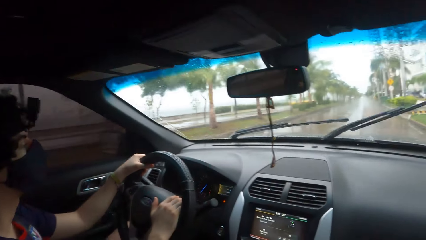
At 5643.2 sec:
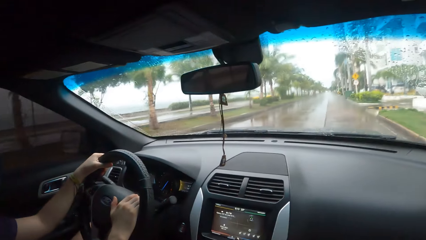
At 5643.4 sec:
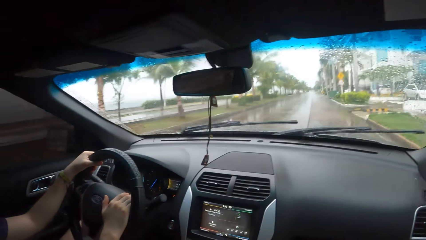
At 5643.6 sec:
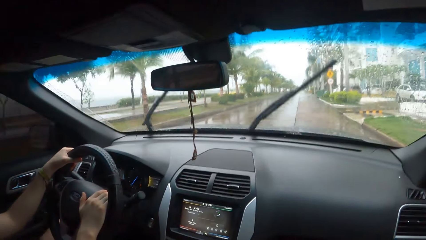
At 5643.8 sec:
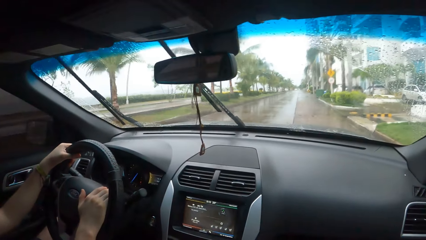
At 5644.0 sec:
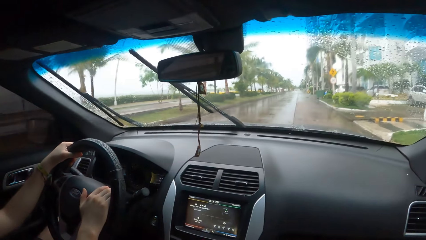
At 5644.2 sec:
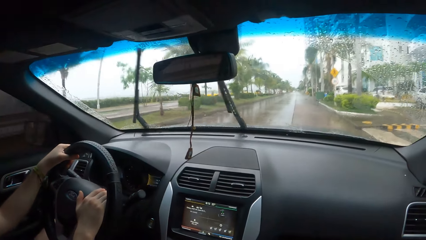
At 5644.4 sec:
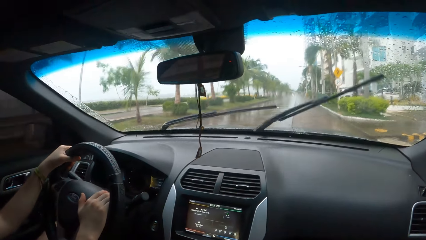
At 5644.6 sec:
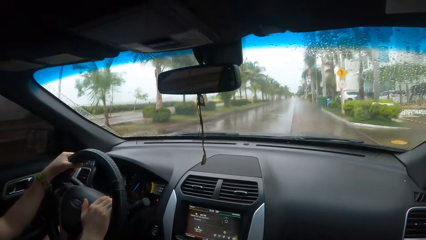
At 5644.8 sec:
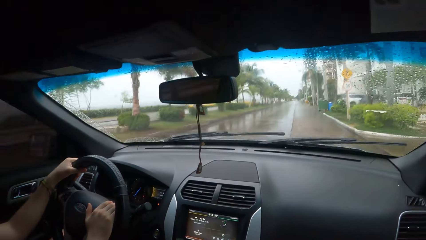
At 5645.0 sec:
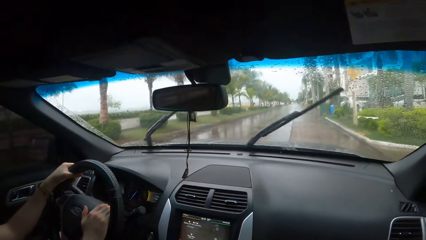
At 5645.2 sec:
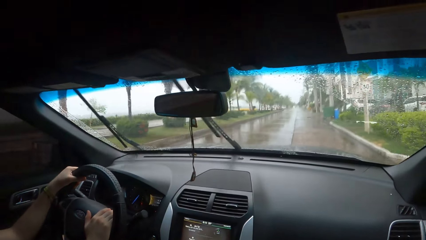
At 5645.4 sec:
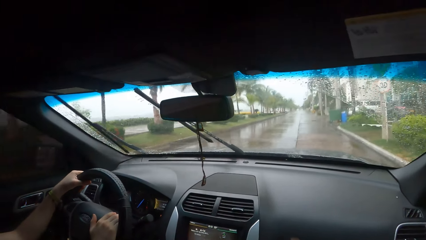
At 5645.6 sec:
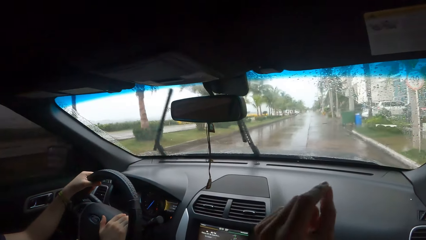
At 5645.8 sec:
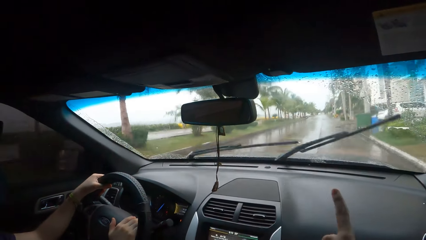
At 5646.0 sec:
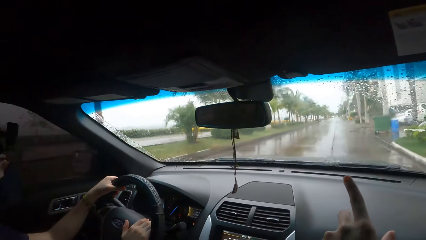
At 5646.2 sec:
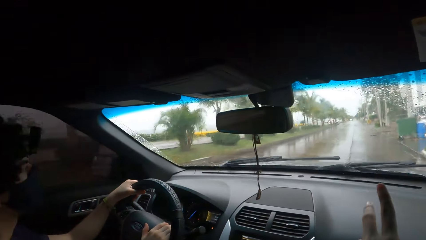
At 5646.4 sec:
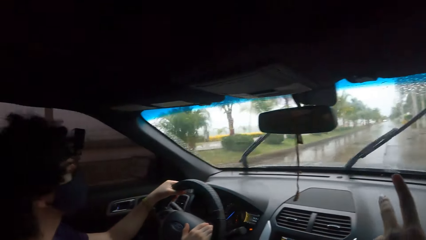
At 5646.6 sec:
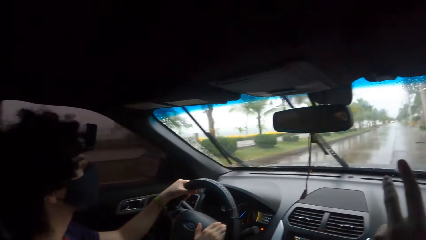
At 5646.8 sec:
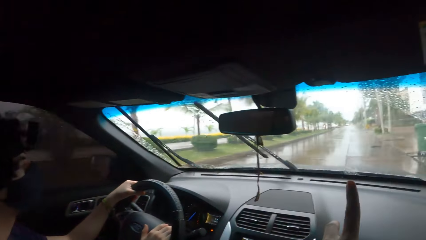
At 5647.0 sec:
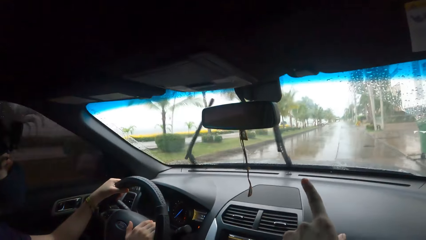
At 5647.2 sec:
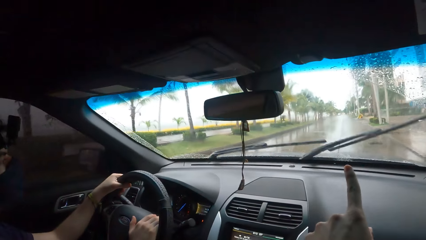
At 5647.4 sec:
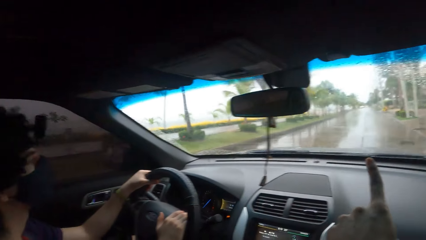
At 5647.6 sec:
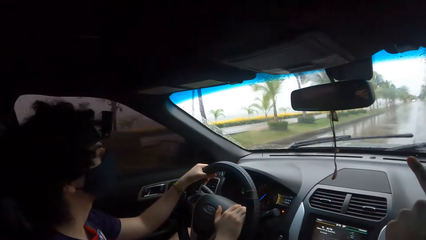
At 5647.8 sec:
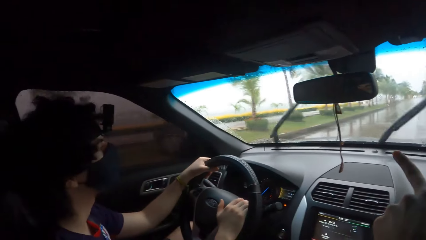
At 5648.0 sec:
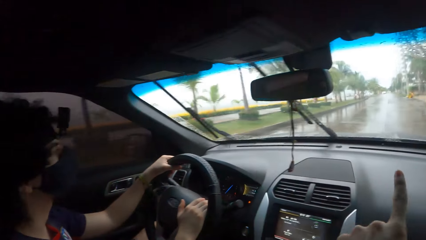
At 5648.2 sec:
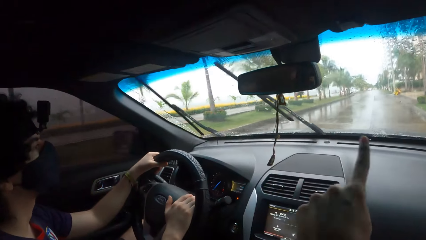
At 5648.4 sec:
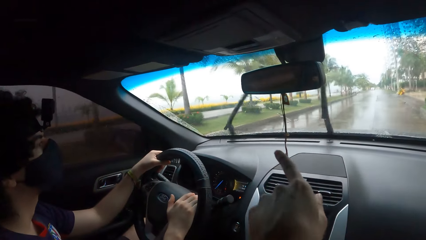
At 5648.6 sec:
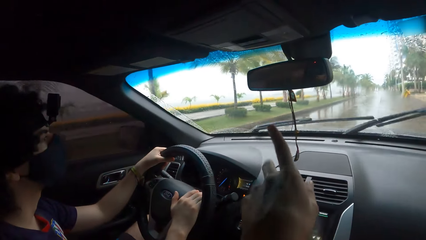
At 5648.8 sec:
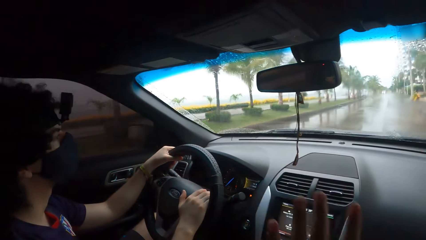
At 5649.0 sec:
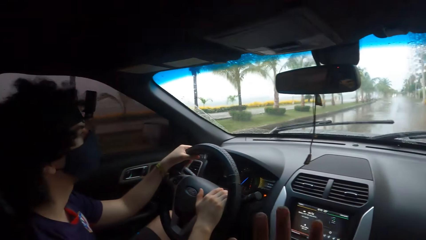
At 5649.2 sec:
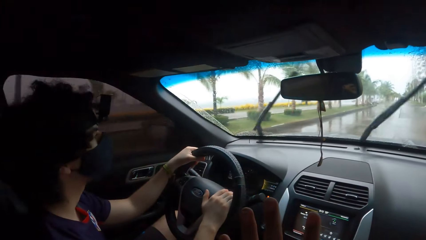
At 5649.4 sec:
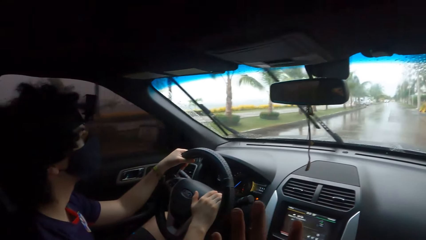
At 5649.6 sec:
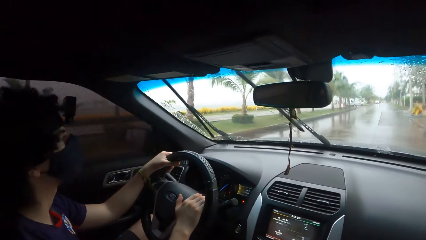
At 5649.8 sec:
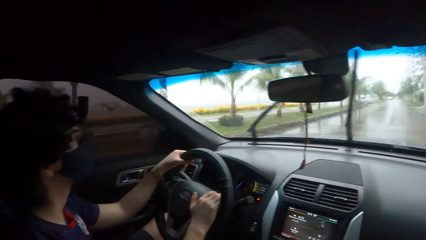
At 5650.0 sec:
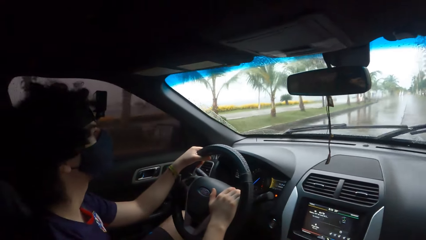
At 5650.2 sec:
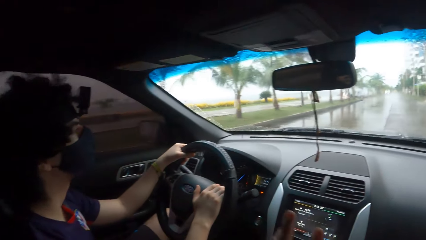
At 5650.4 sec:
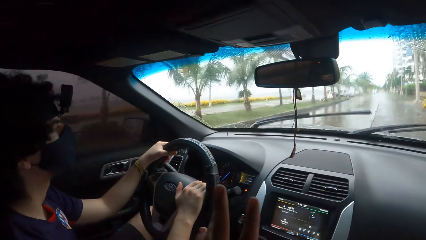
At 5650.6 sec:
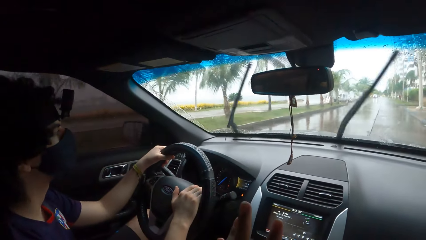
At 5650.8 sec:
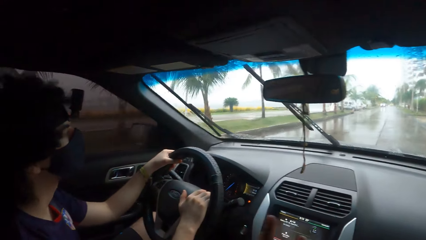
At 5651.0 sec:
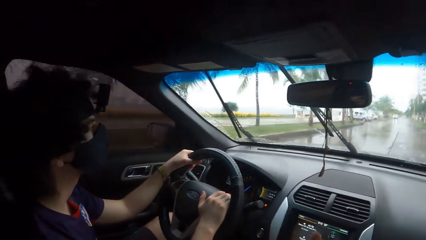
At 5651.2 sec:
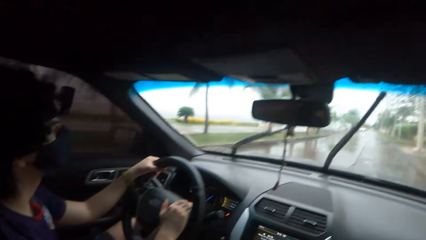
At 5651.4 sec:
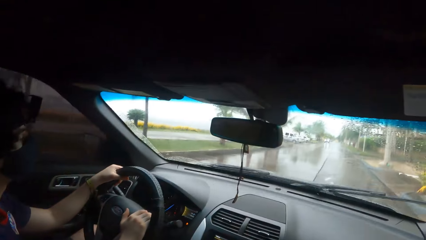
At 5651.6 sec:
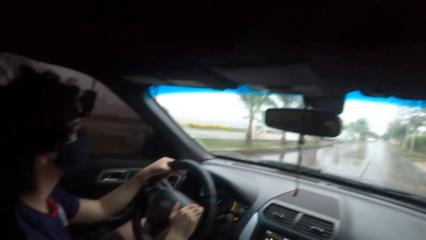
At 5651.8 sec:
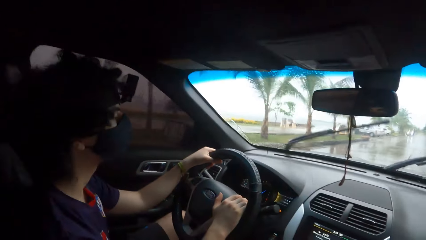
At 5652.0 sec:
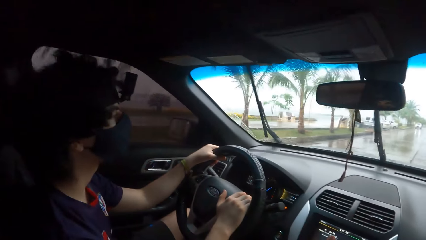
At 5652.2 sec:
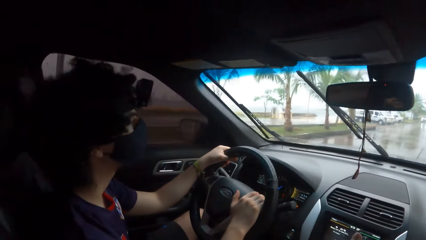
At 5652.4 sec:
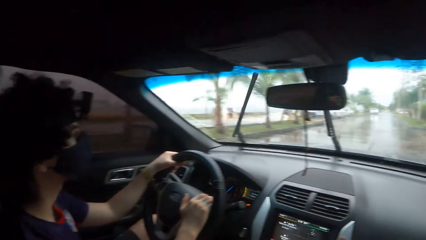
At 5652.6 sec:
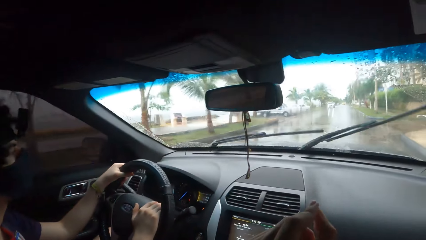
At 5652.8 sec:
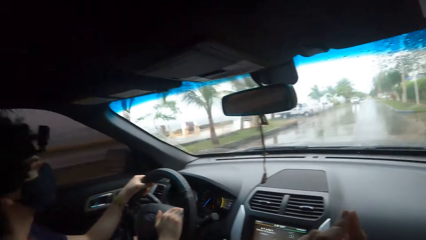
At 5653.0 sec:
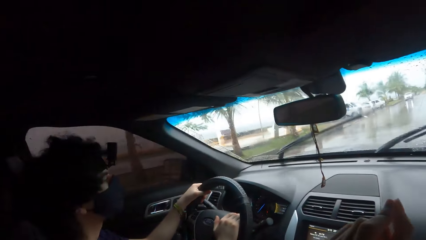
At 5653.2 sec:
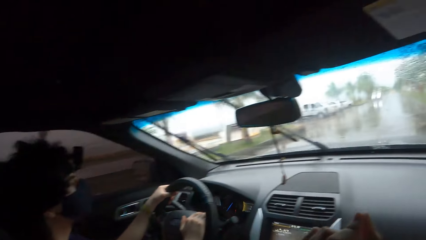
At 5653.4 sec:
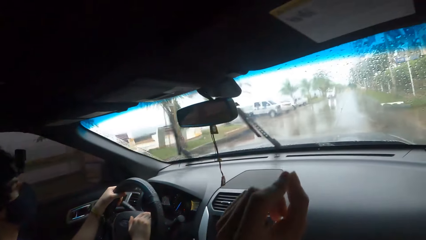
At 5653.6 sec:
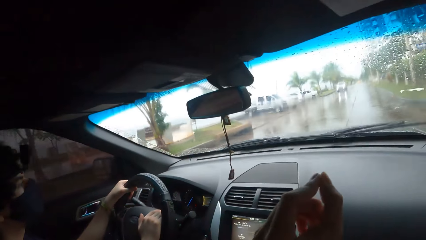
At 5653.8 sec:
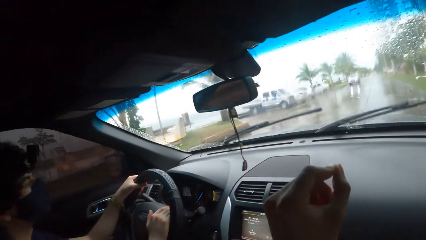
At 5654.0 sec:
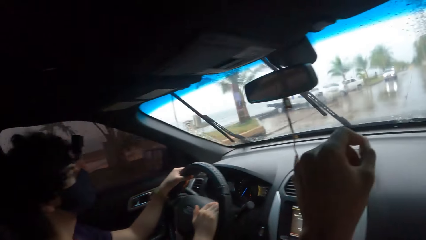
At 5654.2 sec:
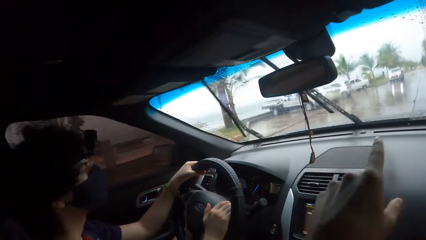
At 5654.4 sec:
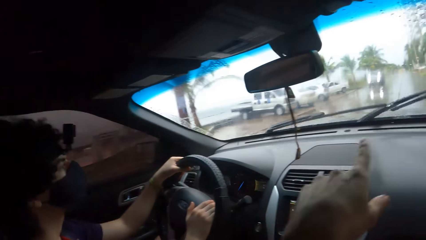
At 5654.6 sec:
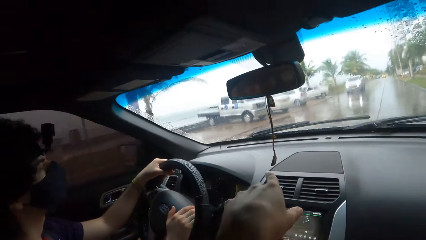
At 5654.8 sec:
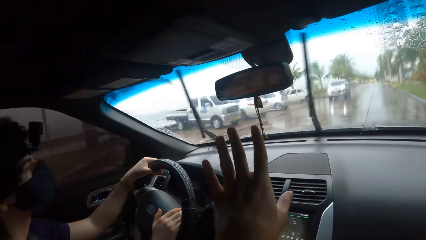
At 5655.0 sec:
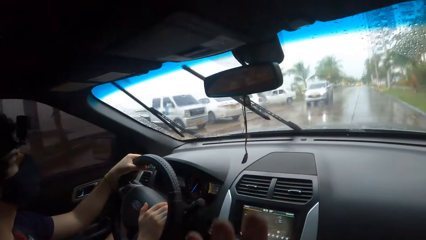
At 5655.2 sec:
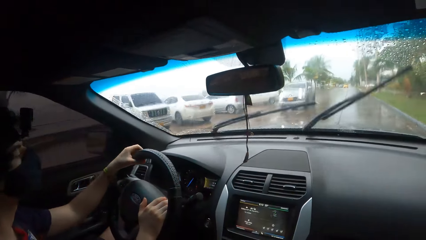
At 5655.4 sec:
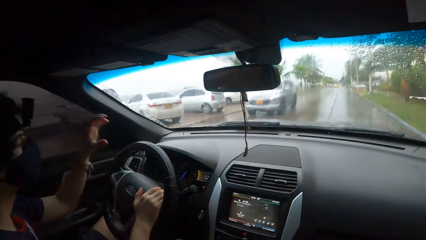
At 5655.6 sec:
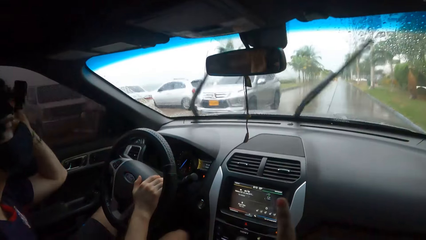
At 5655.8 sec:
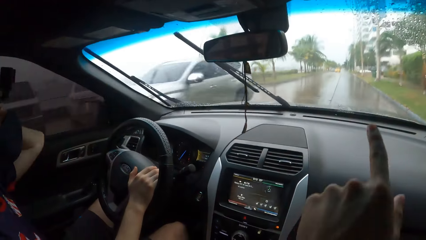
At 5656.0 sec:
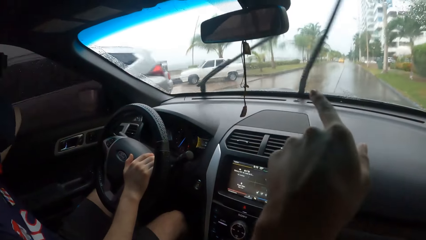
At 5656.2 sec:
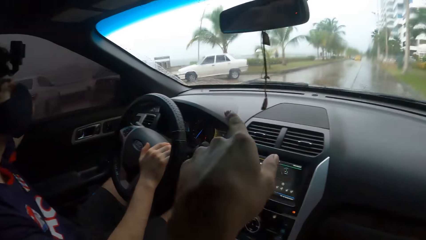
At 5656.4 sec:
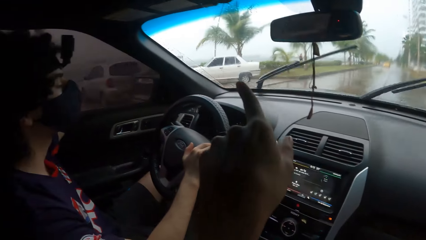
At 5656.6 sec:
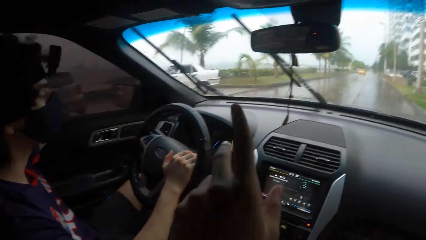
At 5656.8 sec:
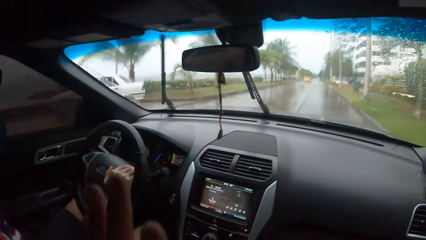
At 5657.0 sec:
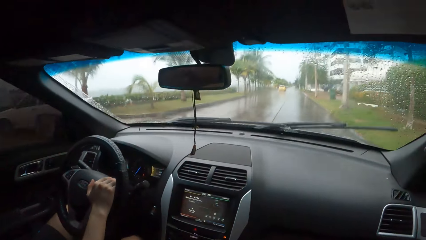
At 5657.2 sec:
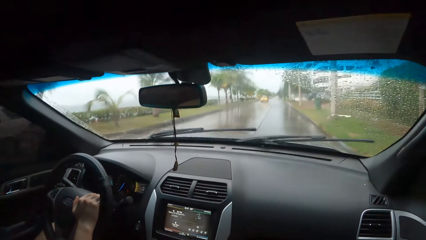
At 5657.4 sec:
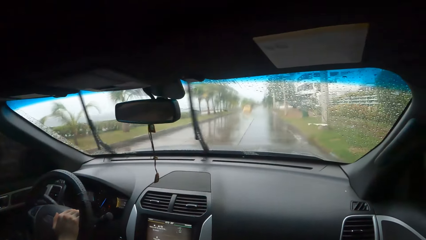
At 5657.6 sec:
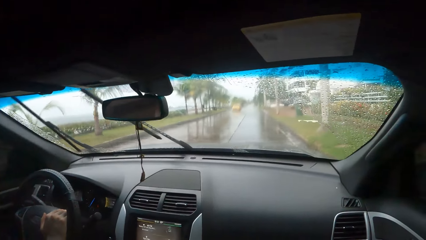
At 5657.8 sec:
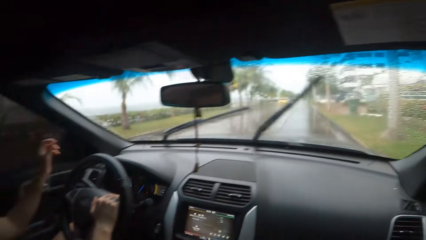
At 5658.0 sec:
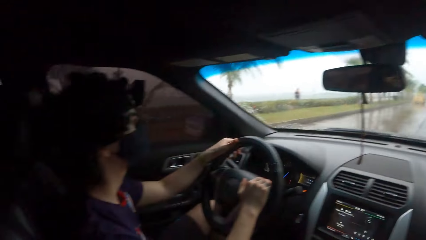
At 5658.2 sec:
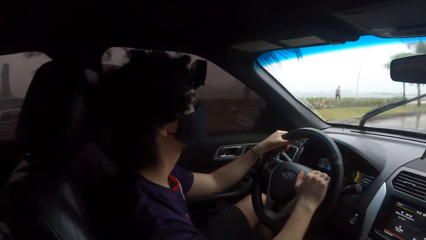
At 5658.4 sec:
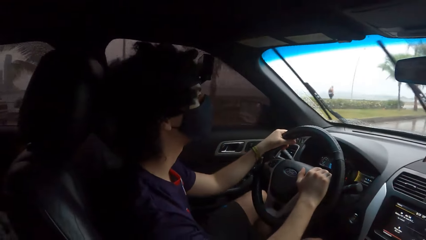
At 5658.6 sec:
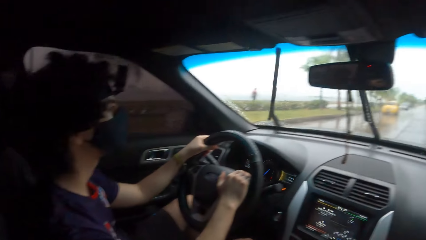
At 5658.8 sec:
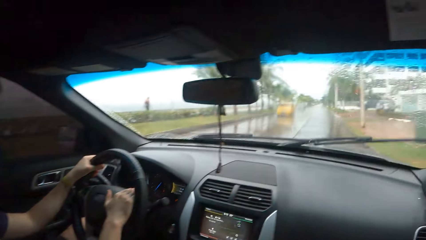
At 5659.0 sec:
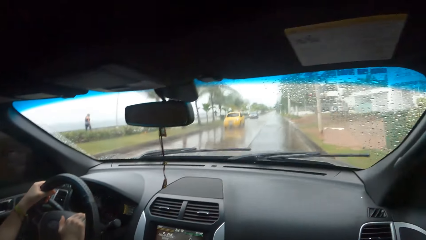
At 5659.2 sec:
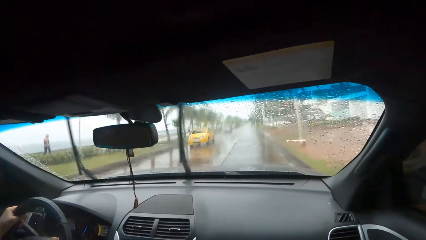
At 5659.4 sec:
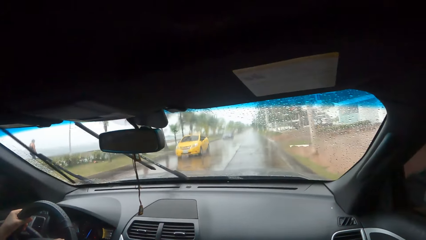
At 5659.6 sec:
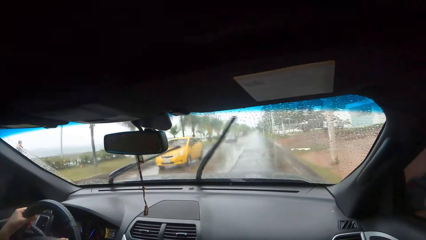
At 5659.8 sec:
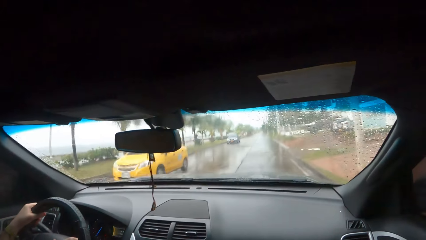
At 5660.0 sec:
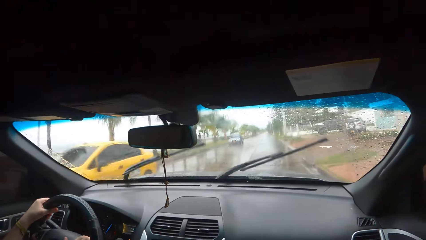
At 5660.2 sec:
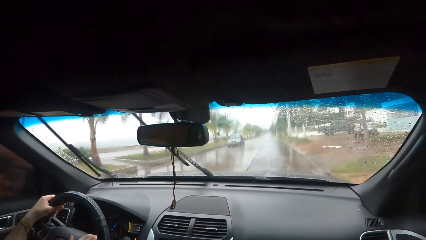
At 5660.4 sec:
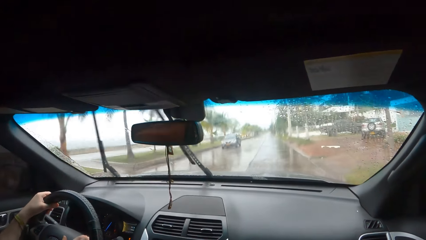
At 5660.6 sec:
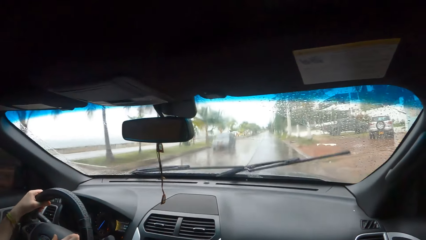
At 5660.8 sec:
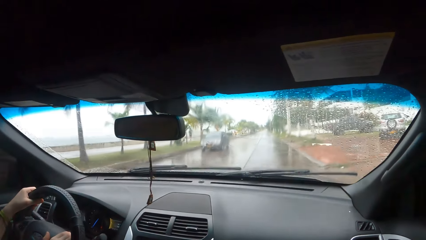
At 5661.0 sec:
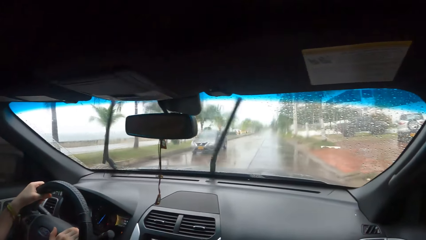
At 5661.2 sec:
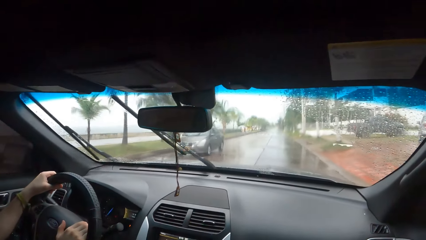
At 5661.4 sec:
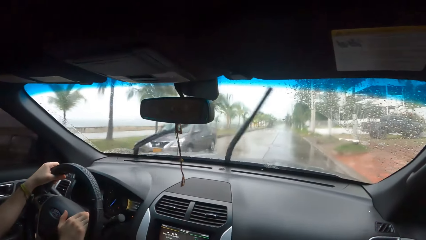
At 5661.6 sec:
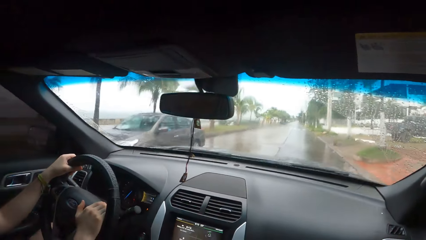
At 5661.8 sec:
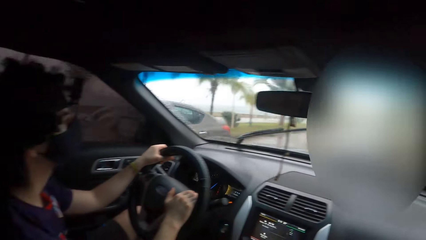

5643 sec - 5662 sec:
The camera wearer looks forward. They use hand gestures and look outside the car window. They converse with a man. They interact with the man. The man drives the car. The camera wearer uses hand gestures. They look forward. They converse with the man. They look forward. They look outside the car window.
